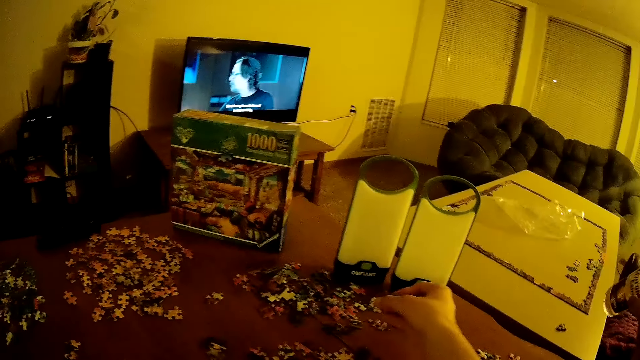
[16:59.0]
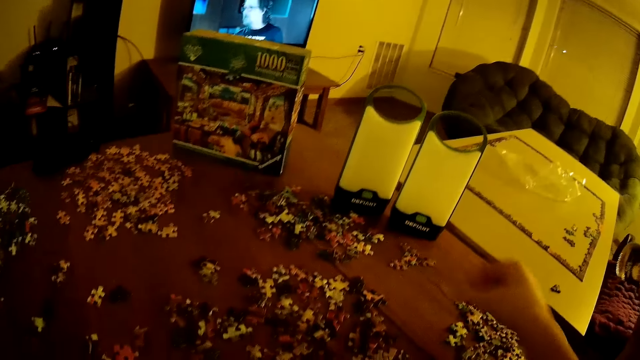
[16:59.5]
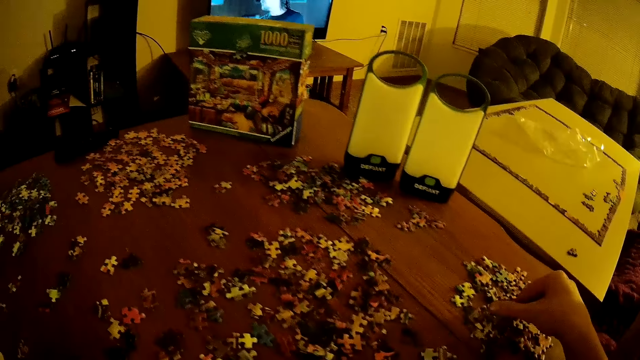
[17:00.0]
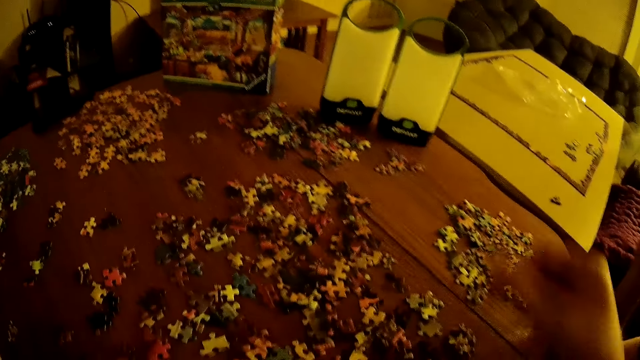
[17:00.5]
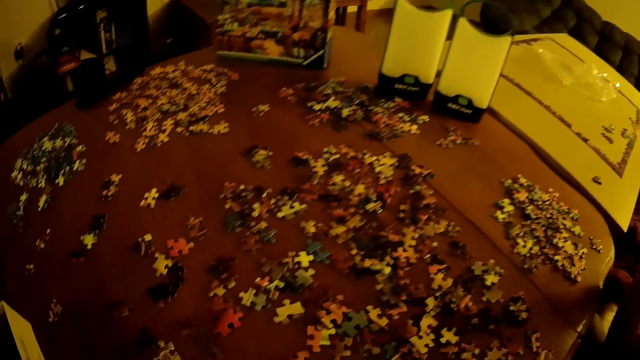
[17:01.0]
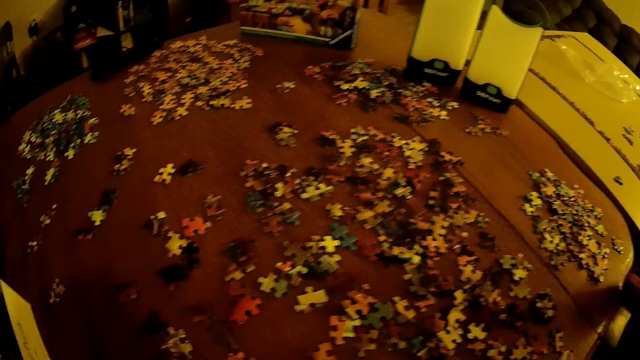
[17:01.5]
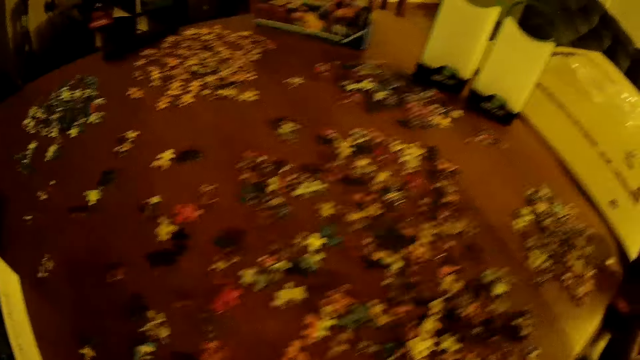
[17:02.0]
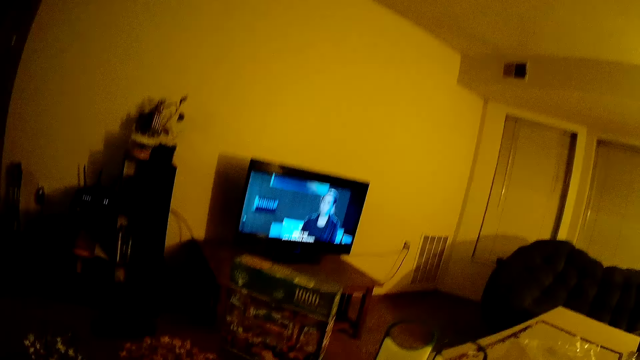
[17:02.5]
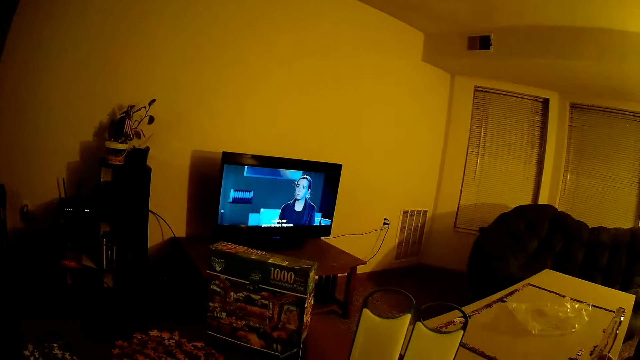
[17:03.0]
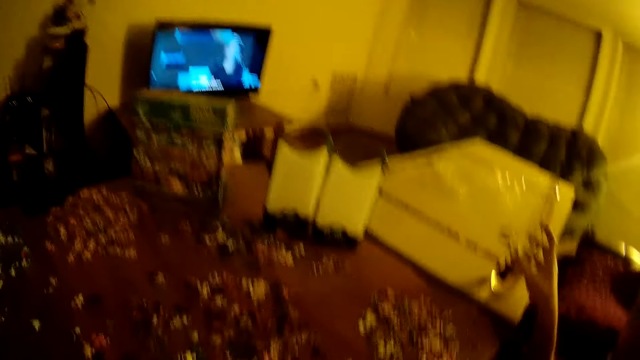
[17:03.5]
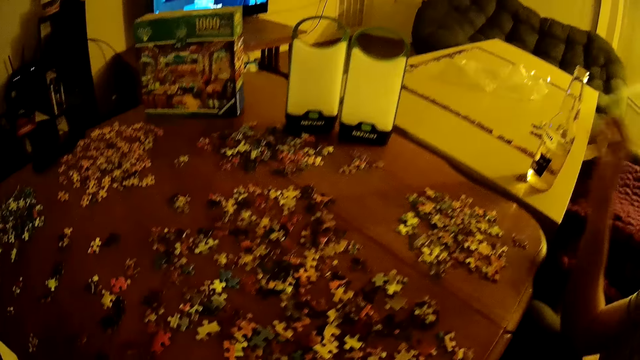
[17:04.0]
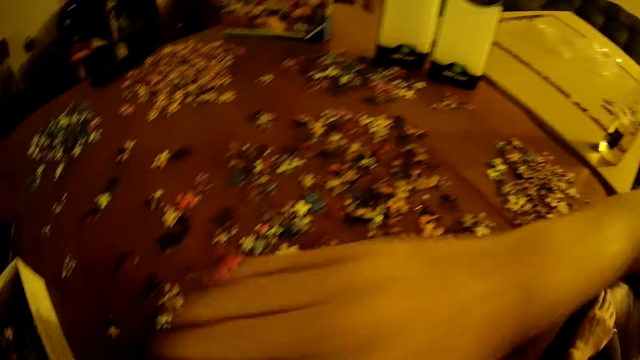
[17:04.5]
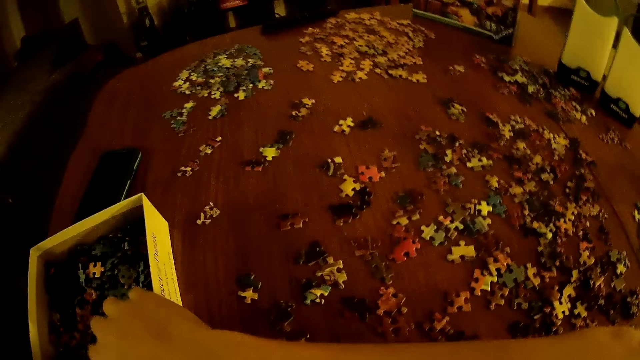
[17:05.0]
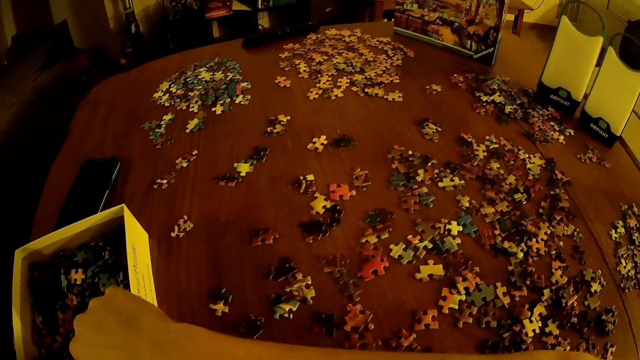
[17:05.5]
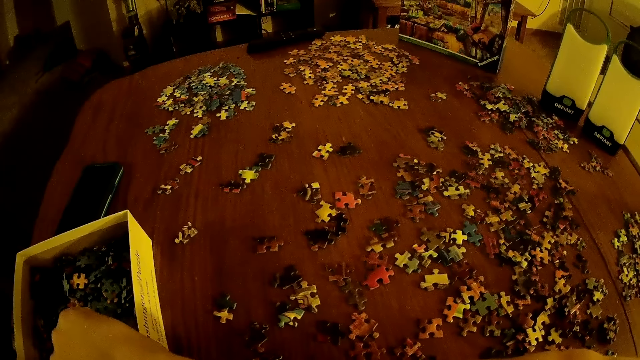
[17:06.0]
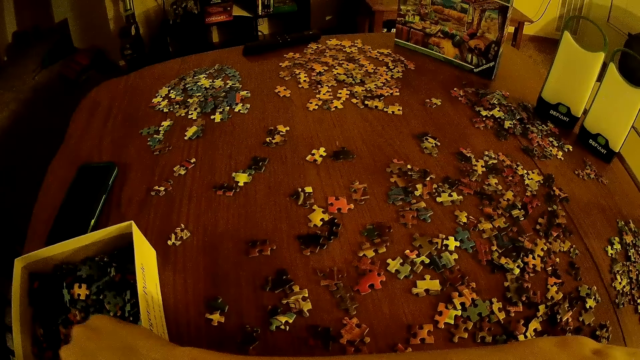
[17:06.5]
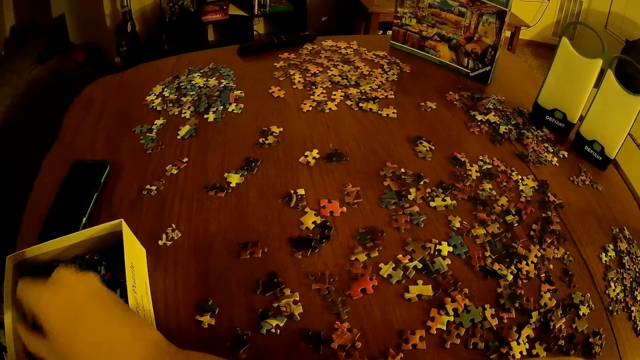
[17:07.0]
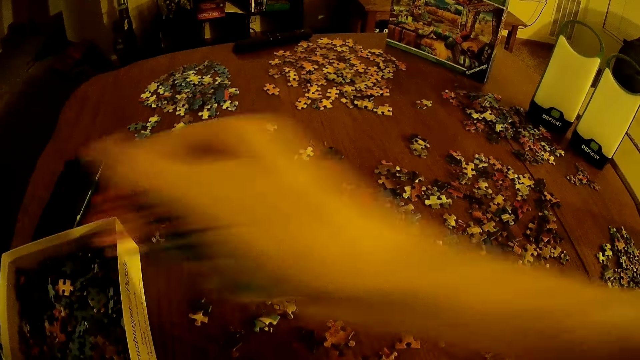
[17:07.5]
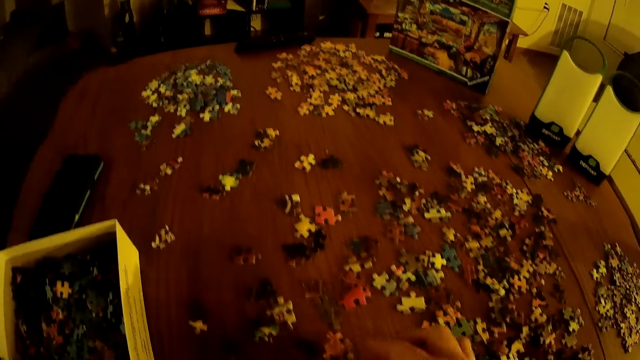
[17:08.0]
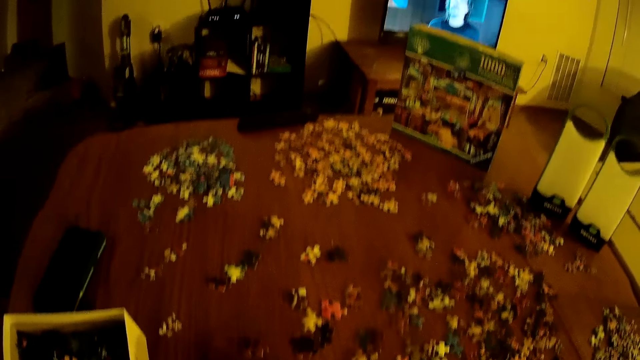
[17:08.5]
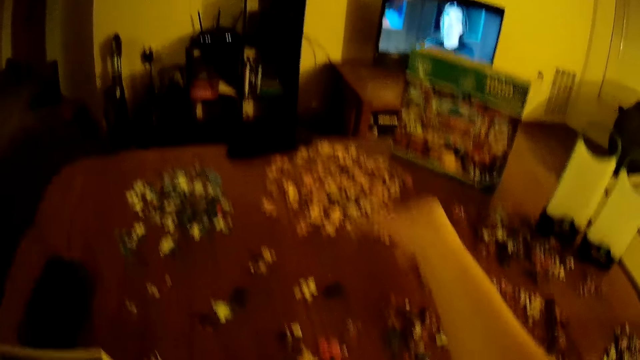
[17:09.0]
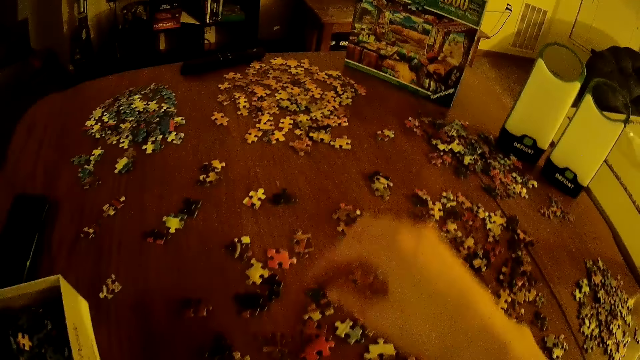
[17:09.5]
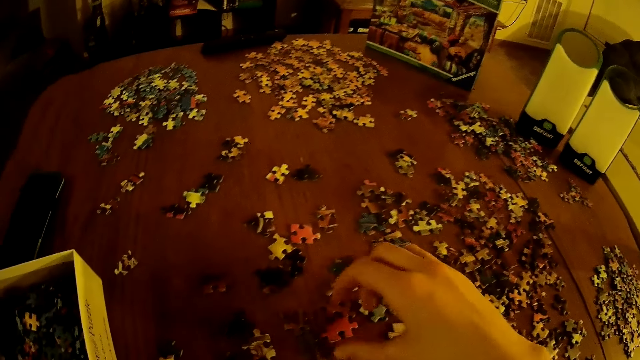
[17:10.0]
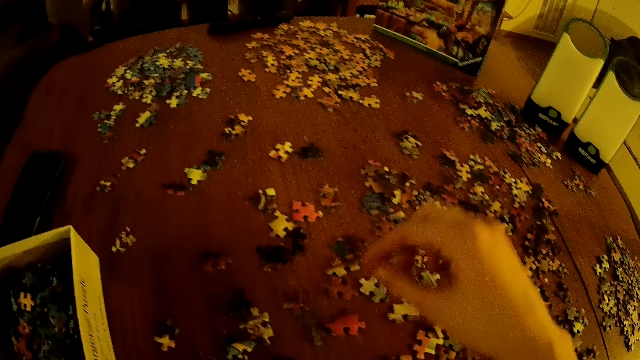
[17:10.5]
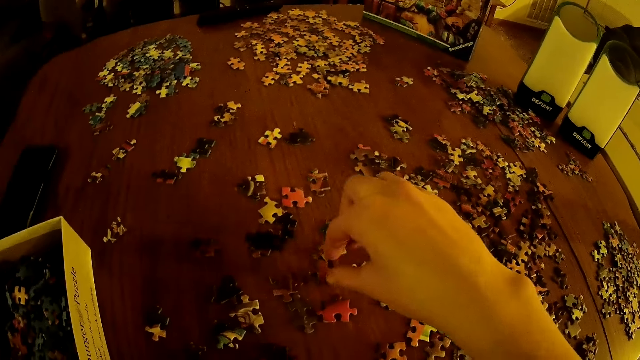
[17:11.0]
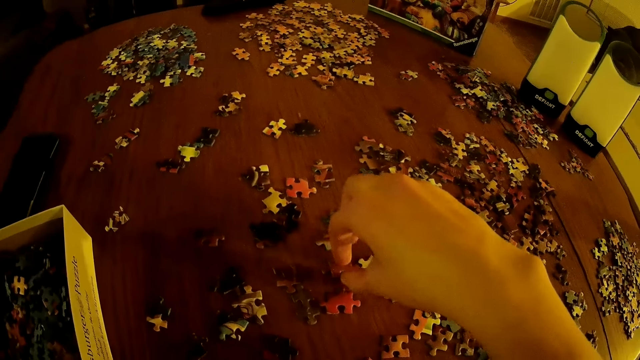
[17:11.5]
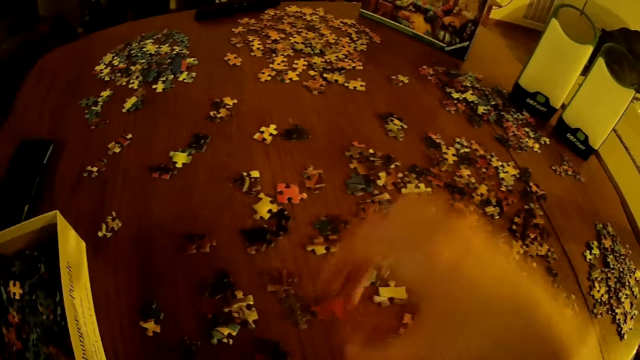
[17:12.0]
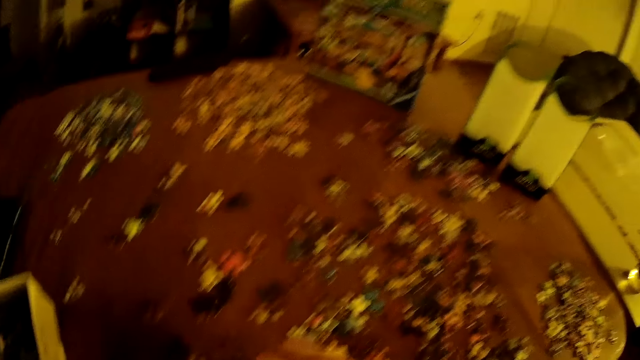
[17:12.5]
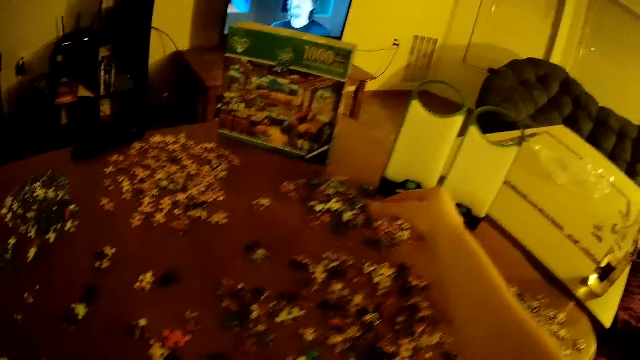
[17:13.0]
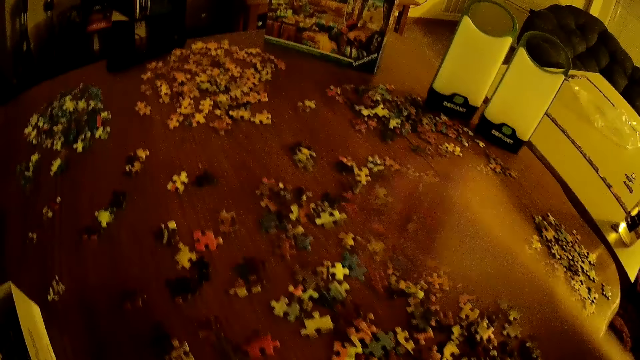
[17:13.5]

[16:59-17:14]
The camera wearer picks up puzzles from the box. They move the puzzles on the table.

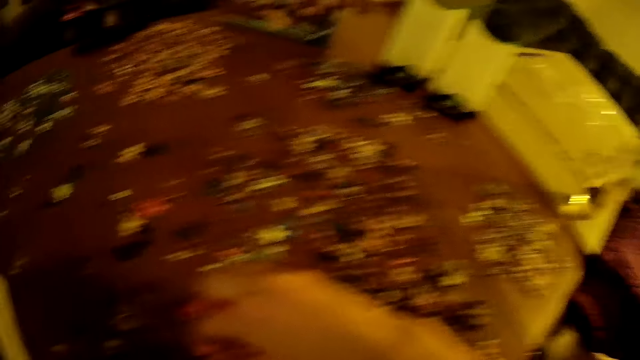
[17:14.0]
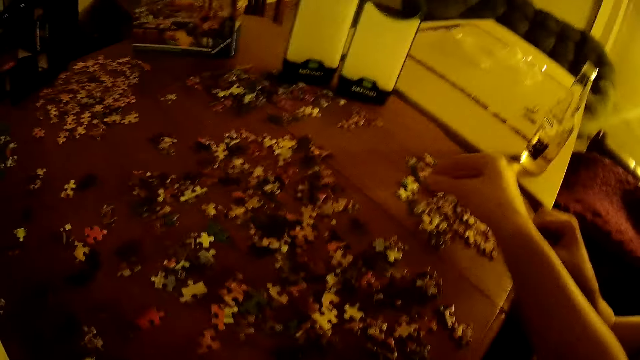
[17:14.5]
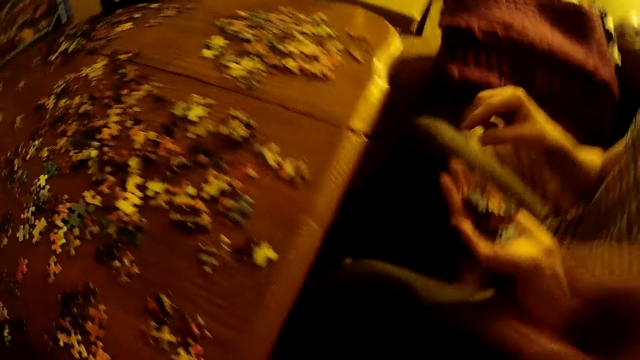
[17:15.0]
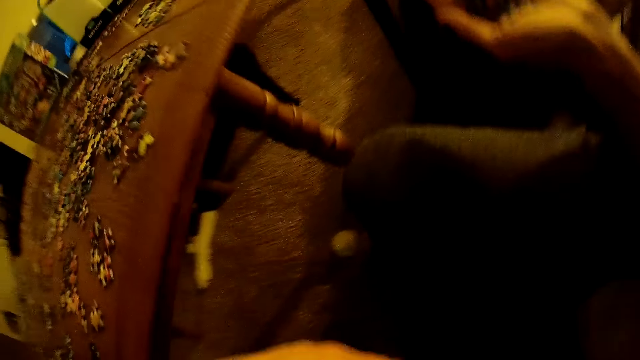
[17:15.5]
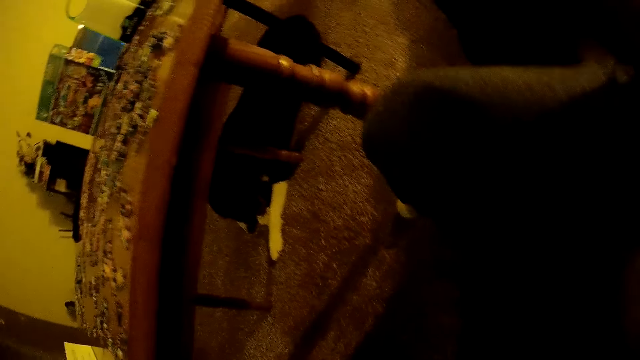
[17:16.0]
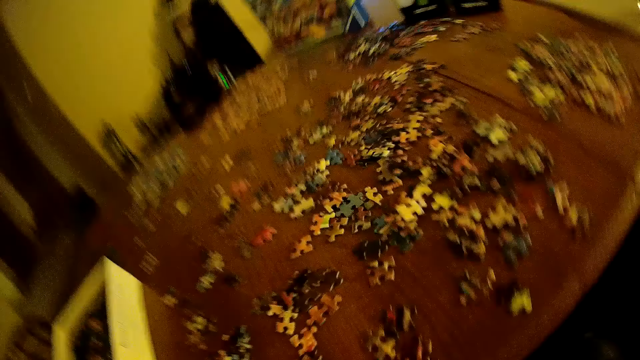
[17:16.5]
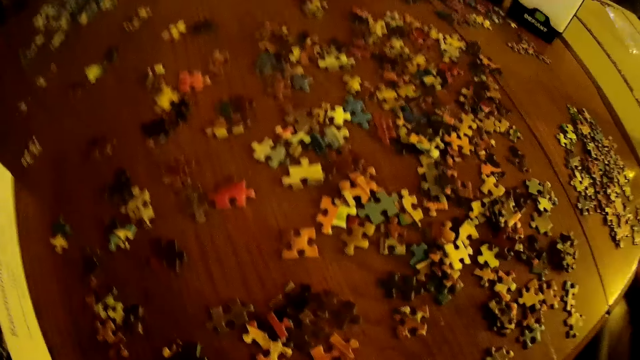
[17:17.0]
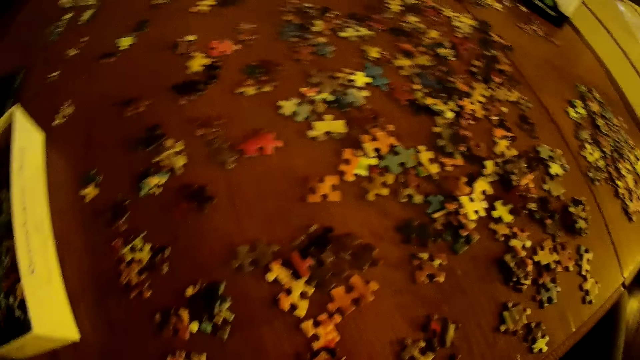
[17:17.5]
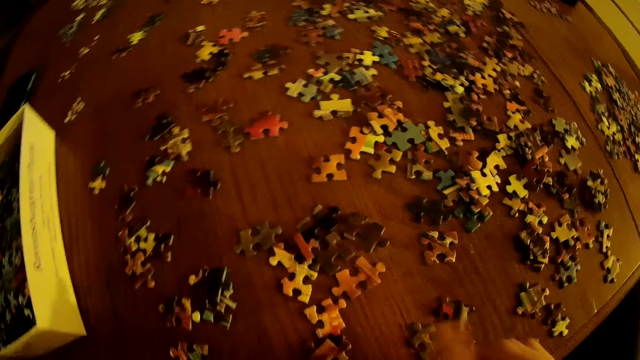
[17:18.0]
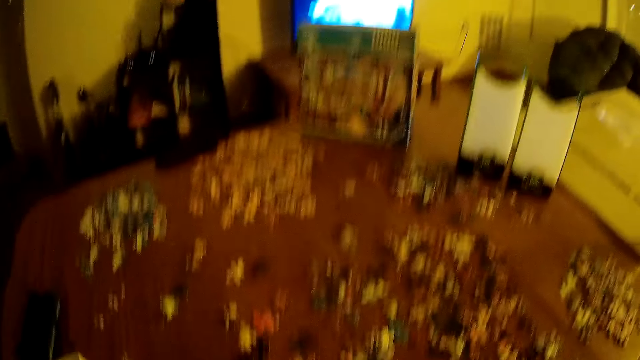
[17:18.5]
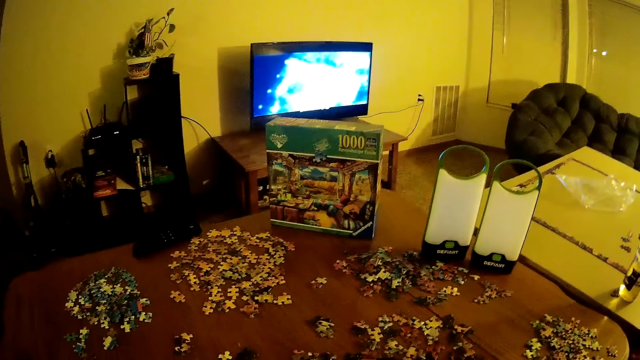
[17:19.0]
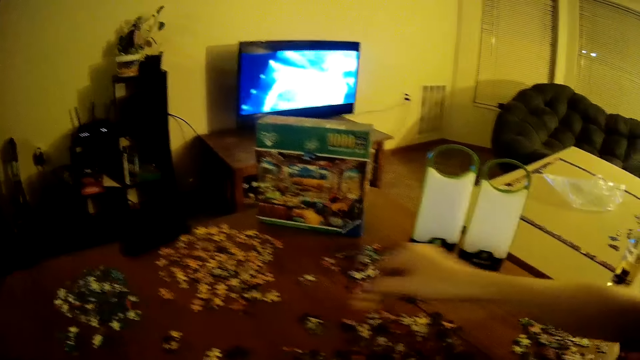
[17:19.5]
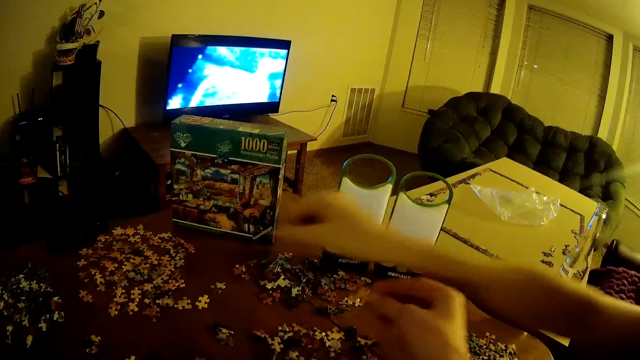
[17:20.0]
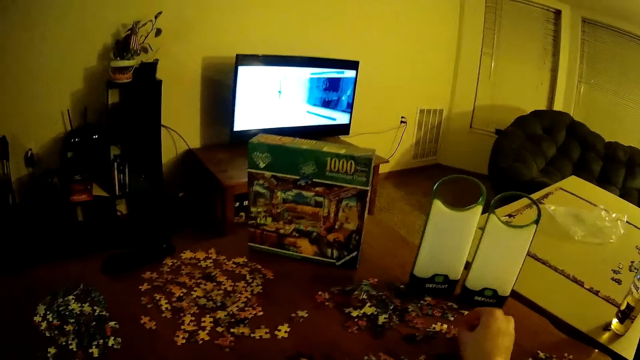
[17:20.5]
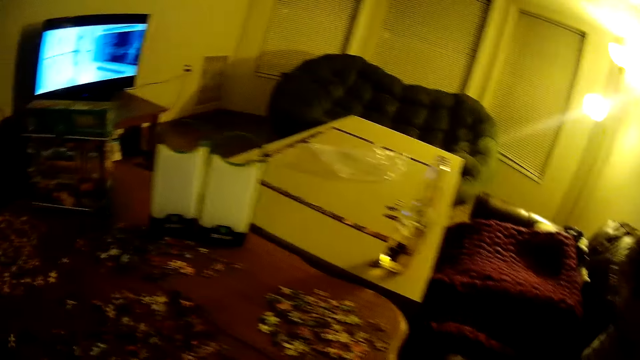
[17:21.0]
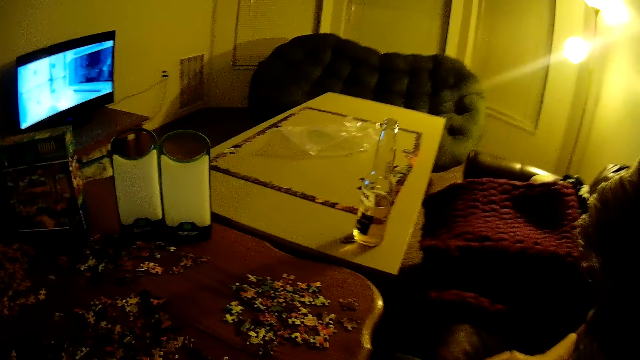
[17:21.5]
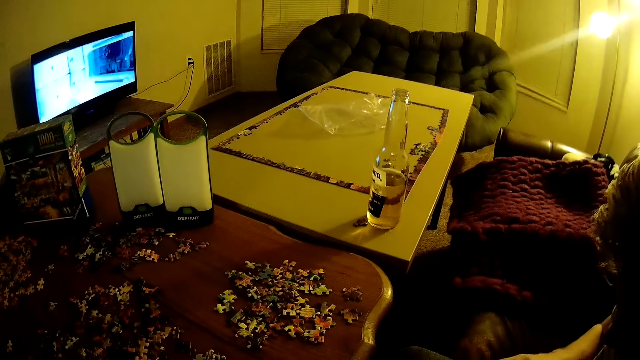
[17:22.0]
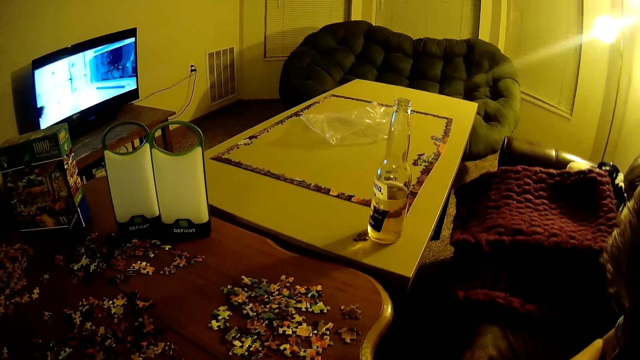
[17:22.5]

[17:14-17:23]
A man holds puzzles in the hand and places the puzzles on the table.
